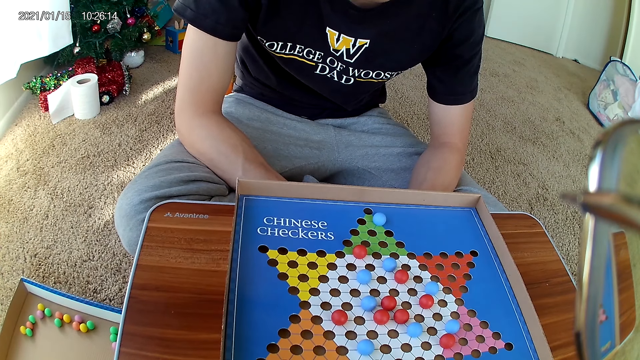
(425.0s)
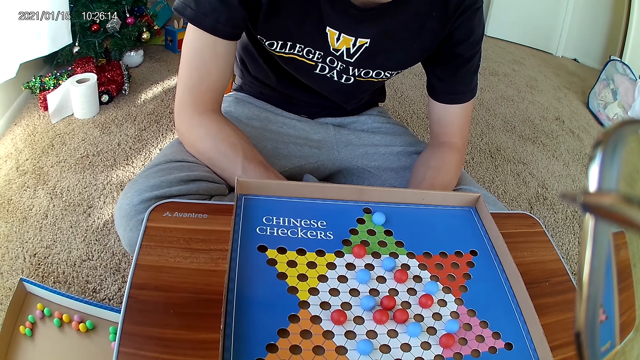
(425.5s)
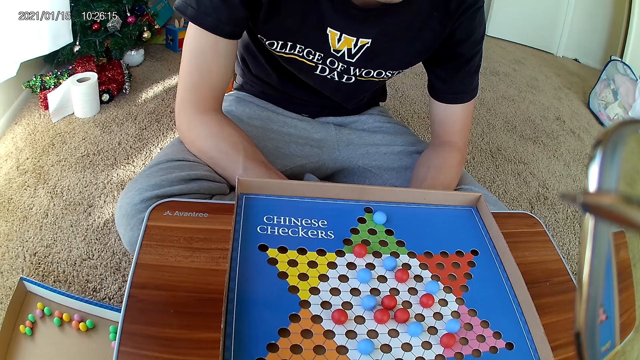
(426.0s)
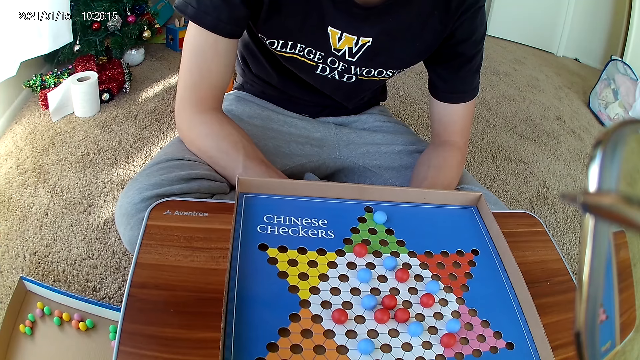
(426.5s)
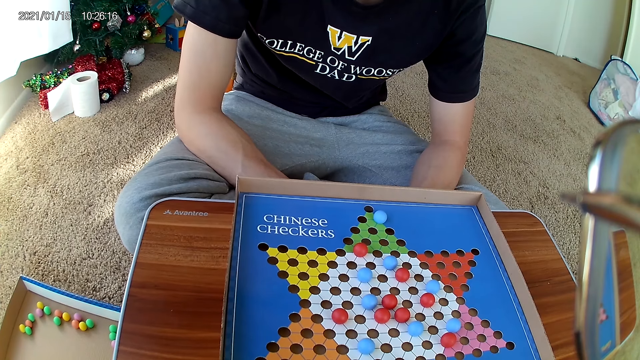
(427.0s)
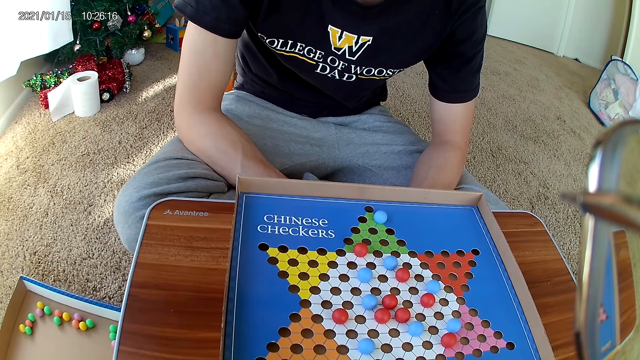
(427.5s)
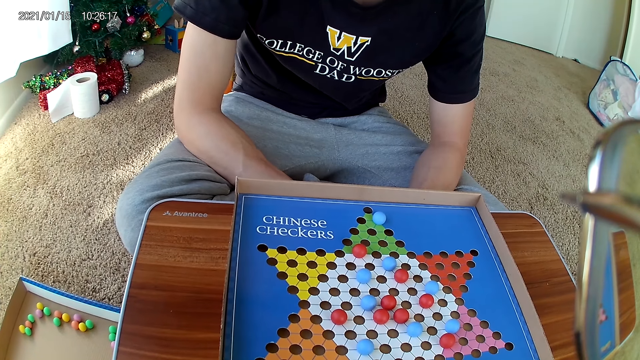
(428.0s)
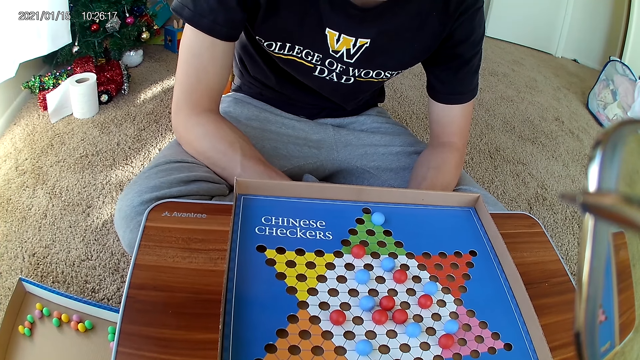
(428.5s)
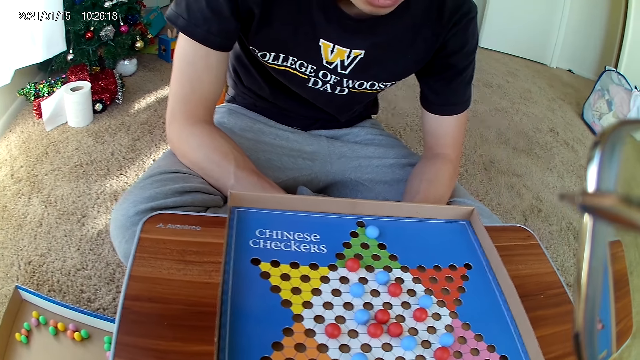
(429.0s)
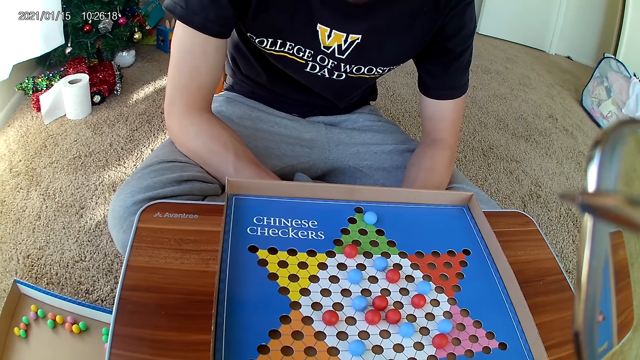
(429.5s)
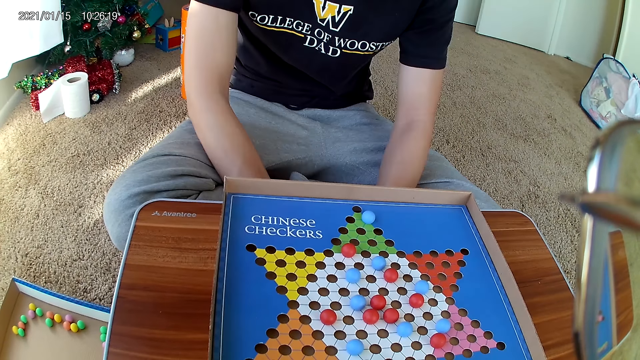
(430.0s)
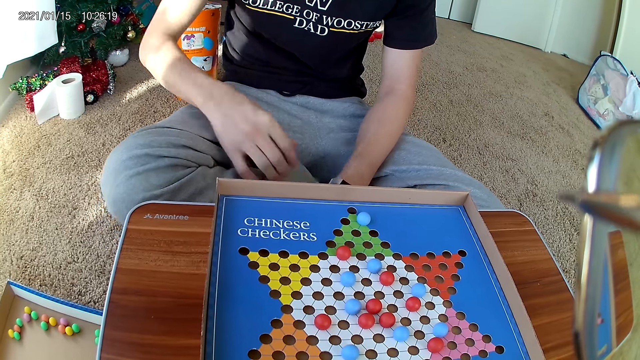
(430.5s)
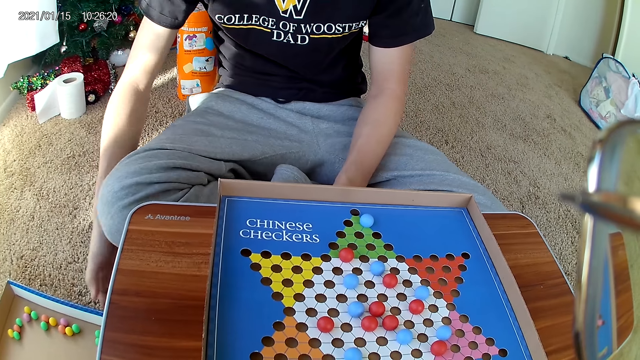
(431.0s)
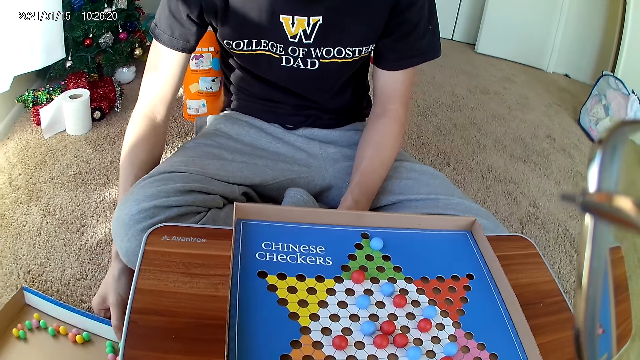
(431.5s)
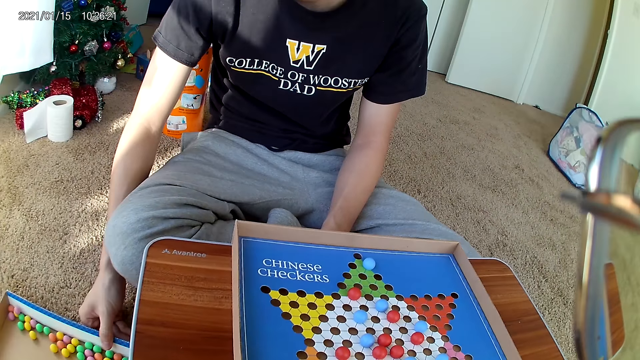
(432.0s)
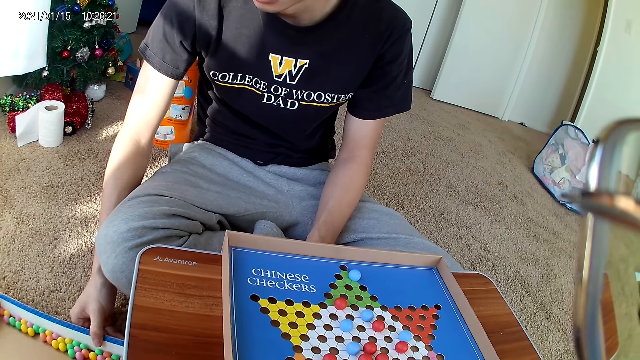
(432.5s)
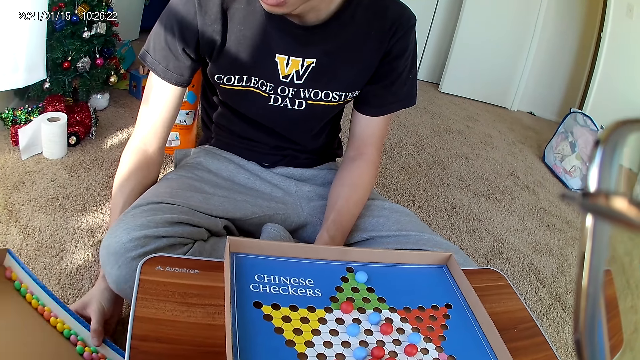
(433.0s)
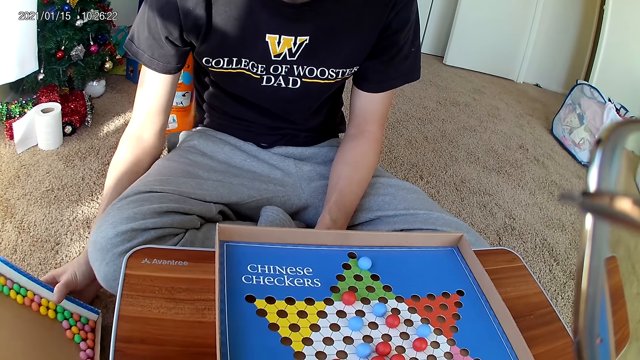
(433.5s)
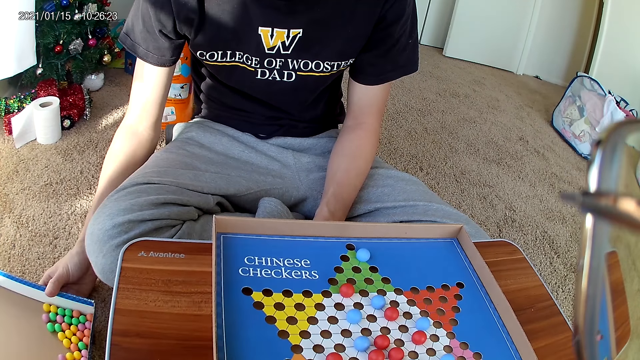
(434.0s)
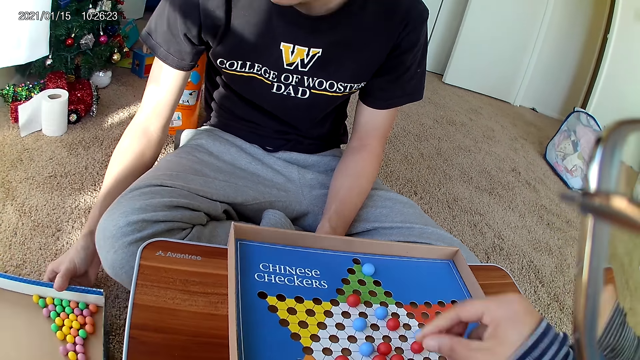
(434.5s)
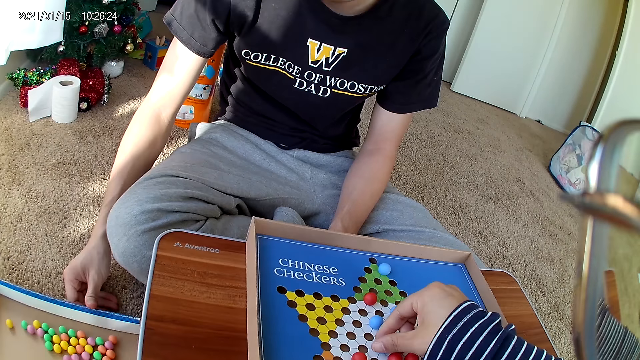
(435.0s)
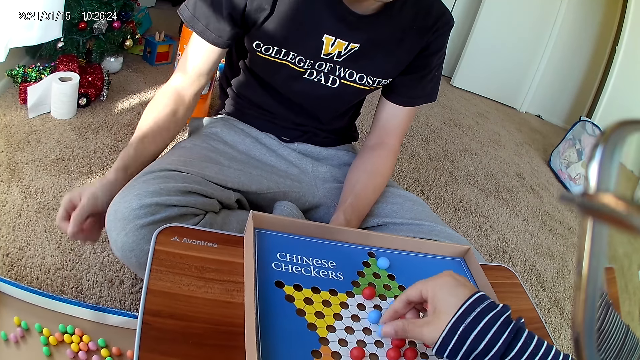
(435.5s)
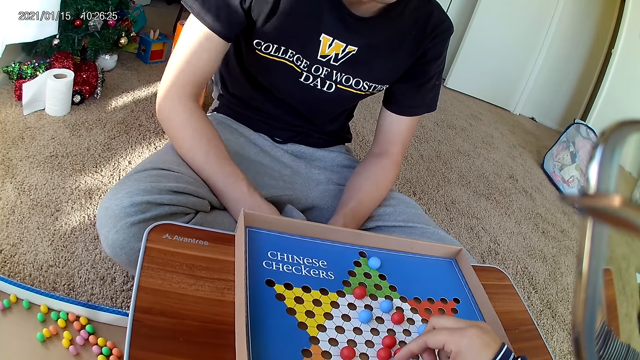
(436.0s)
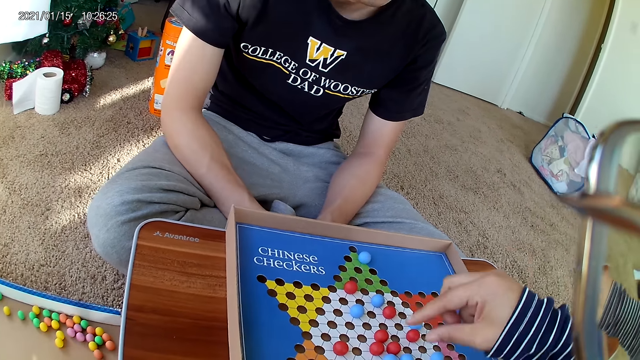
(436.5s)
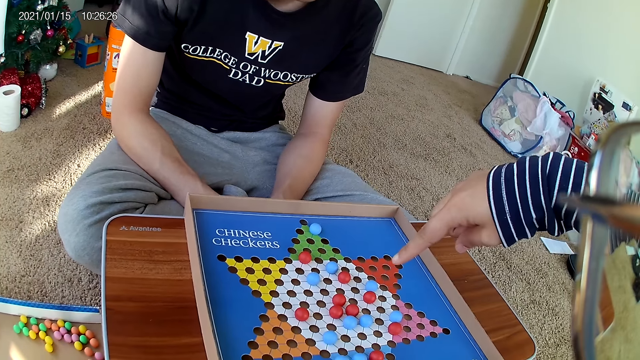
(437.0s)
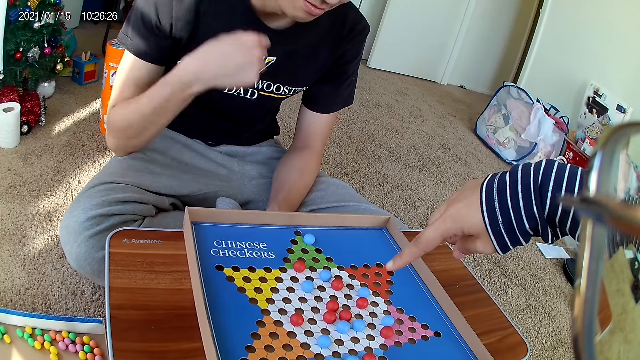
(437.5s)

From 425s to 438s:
The man holds a marble box, lifts the marble box and drops the marble box. The camera wearer moves a blue marble piece on the checkers board to a new position. They pick a marble from the board game and drop the marble down on the board.

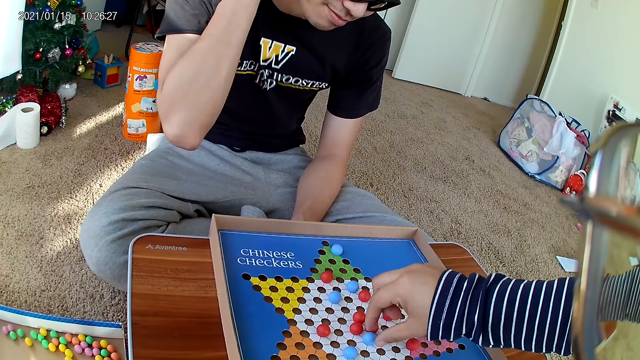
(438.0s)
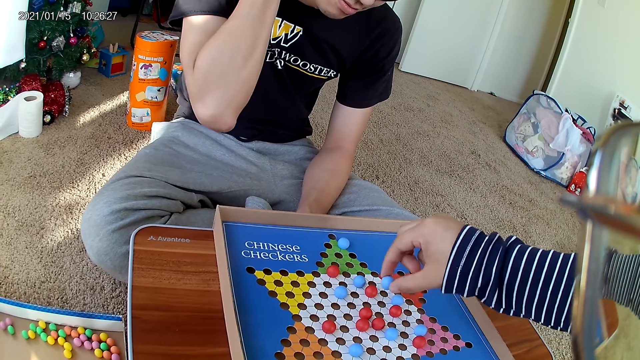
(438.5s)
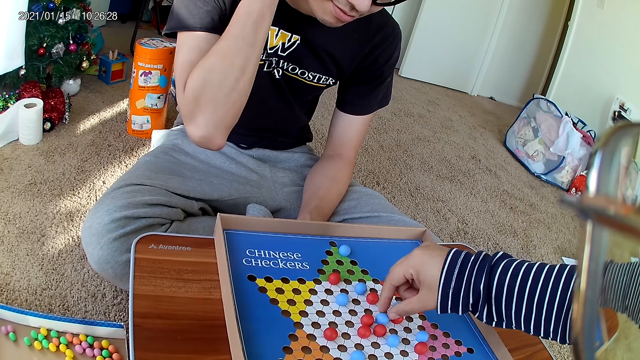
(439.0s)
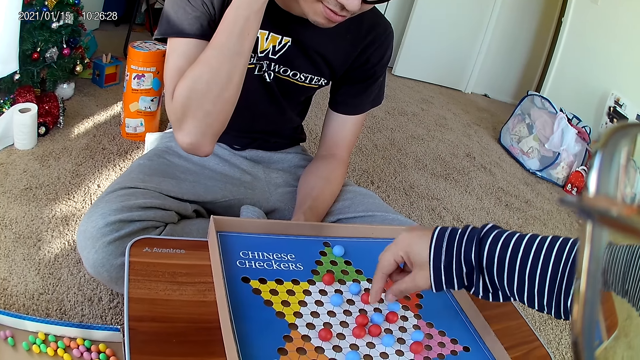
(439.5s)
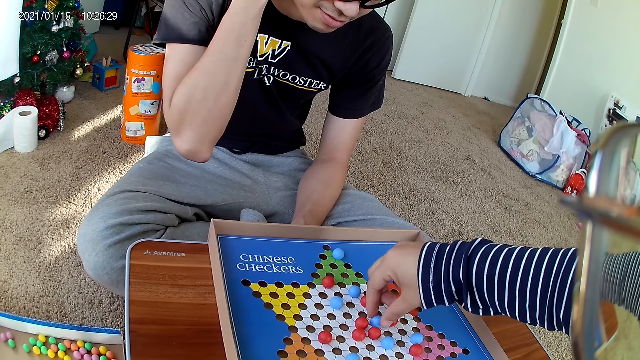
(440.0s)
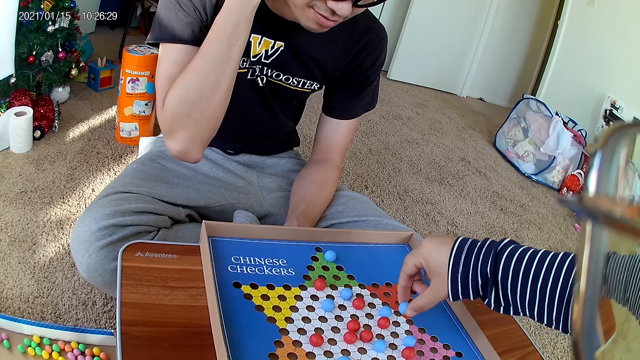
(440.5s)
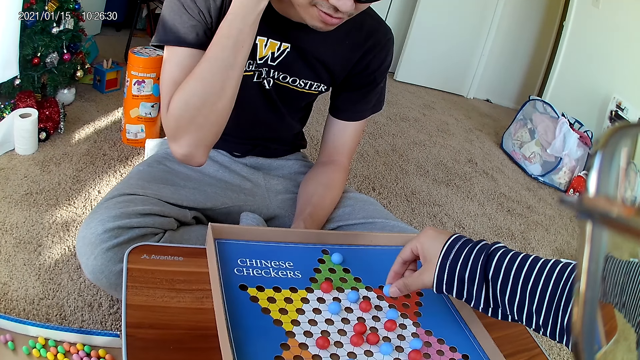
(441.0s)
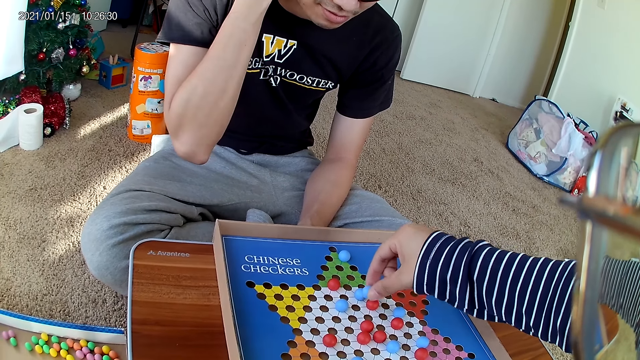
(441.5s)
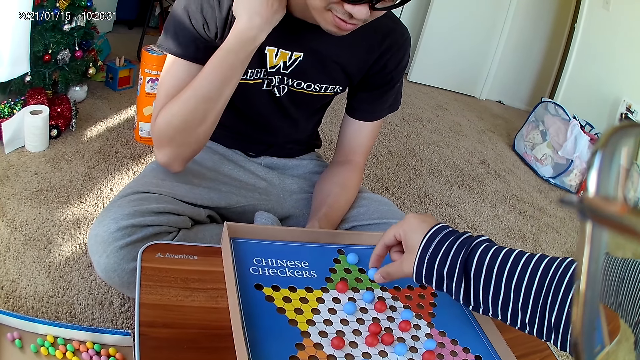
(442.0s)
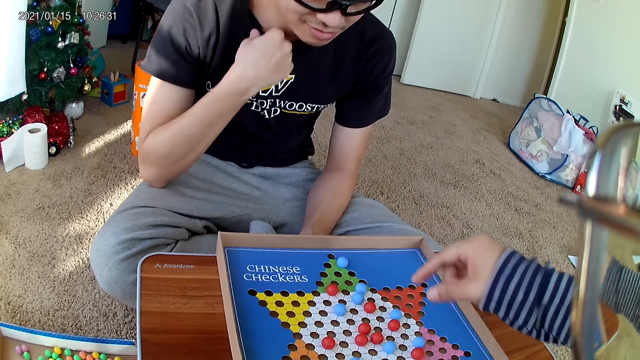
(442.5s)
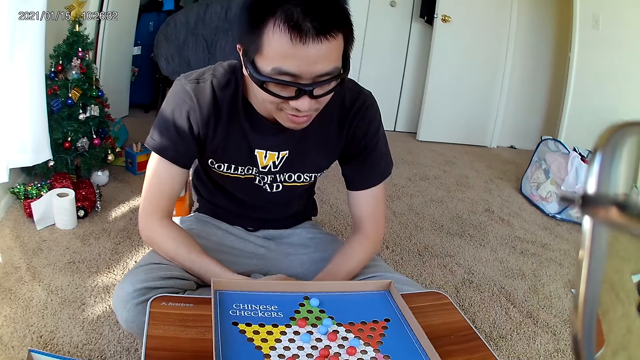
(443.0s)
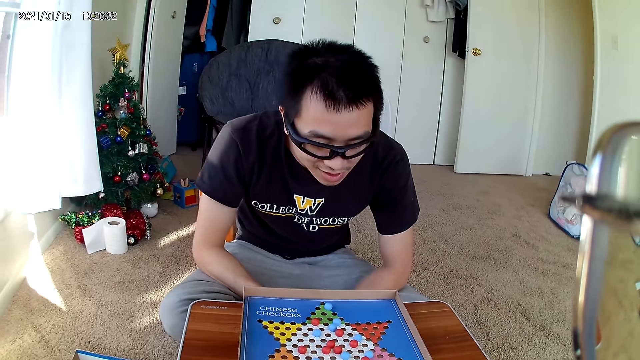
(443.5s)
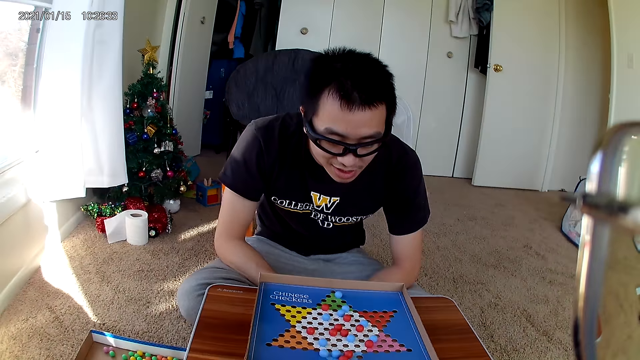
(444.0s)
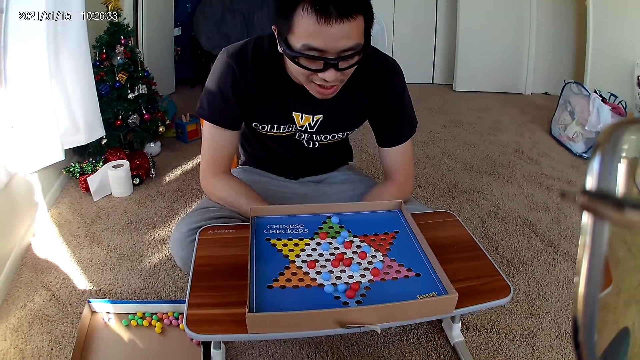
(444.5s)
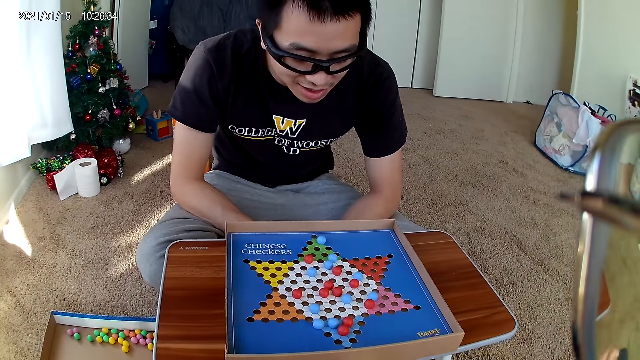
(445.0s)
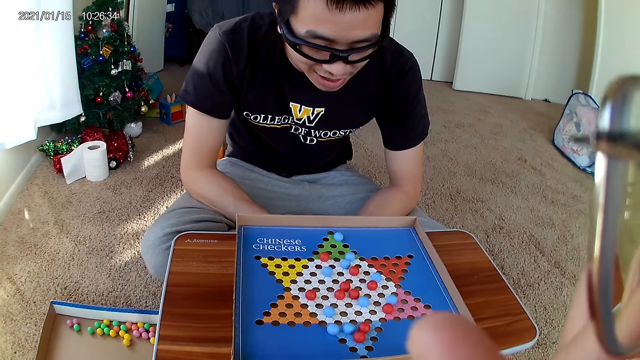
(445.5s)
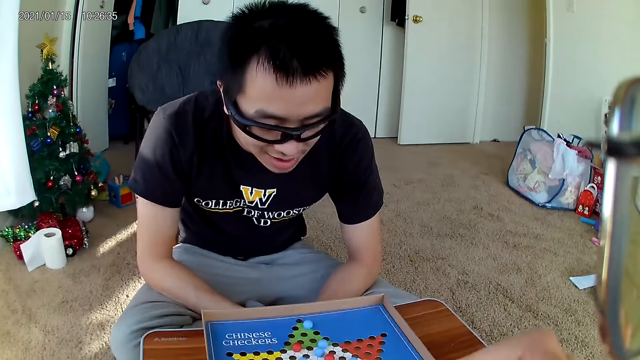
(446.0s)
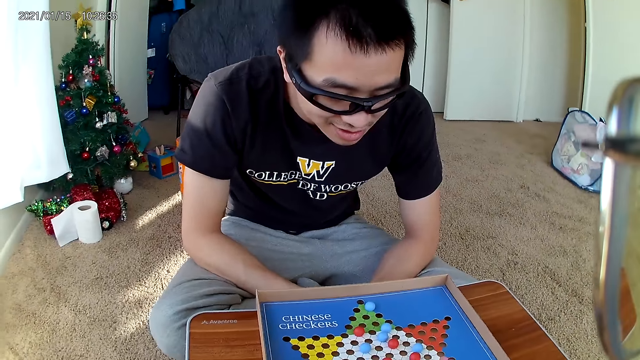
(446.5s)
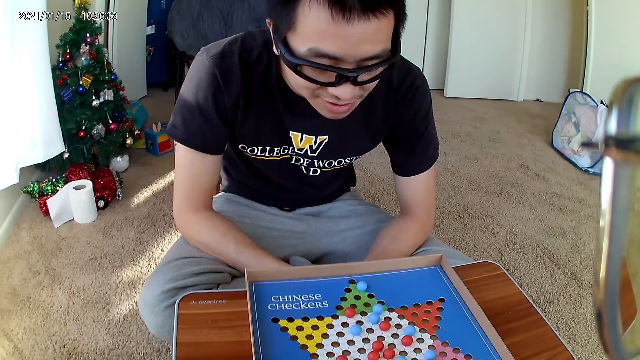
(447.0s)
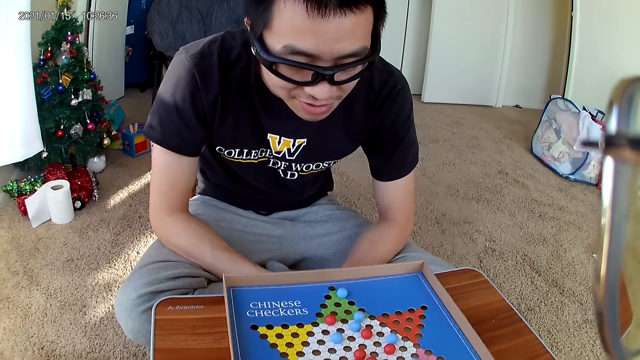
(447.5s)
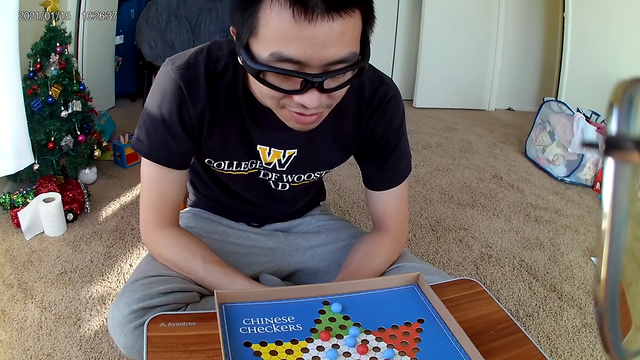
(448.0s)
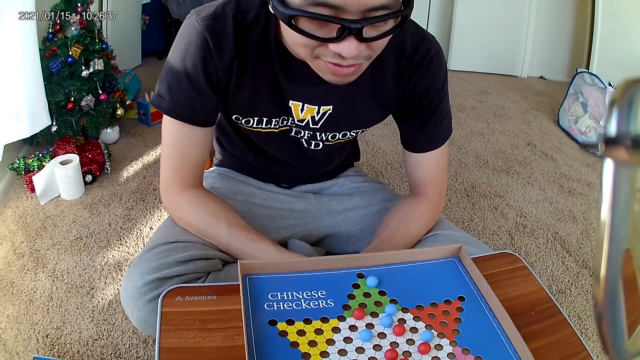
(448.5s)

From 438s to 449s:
The camera wearer moves the blue marble piece on the checkers board to a new position. They pick a marble from the board game and drop the marble down on the board. They move the blue marble piece on the checkers board to a new position. They pick a marble from the board game and drop the marble down on the board. They touch something and remove hands from something.
